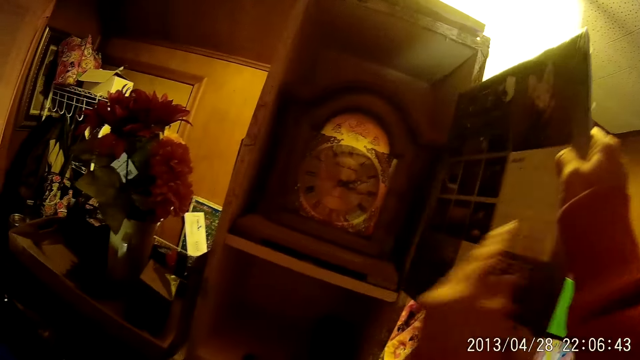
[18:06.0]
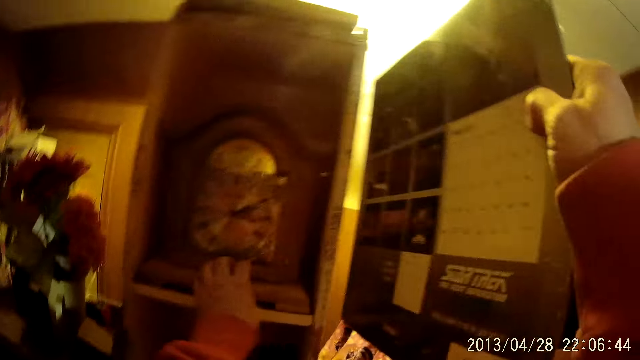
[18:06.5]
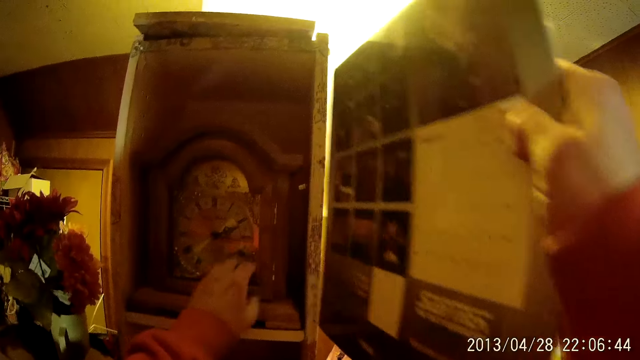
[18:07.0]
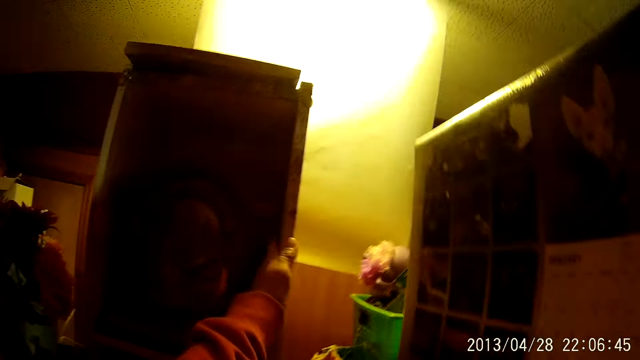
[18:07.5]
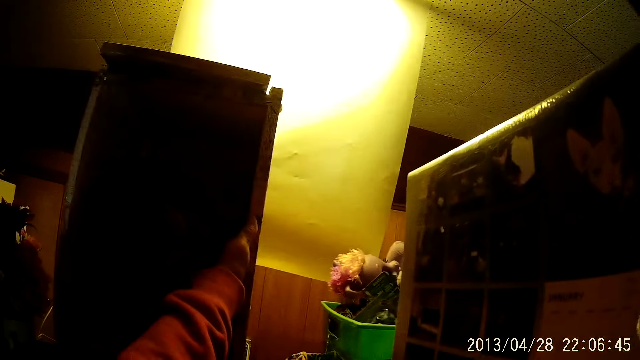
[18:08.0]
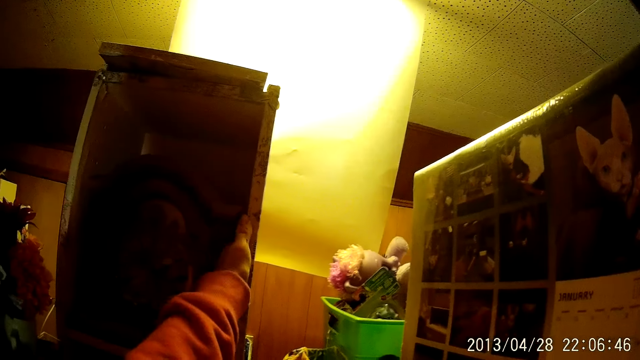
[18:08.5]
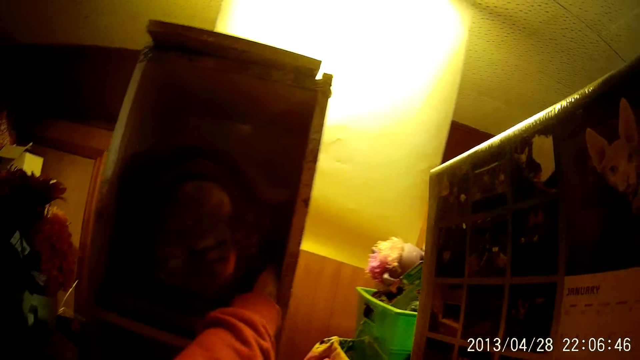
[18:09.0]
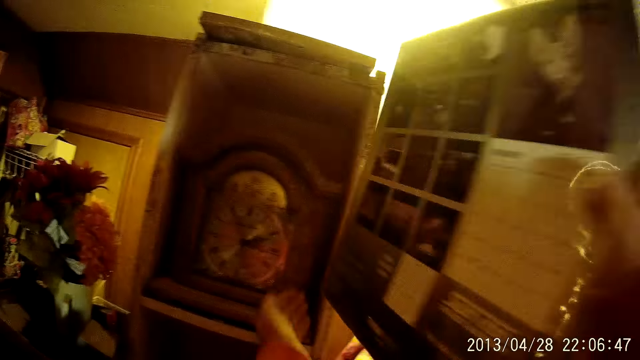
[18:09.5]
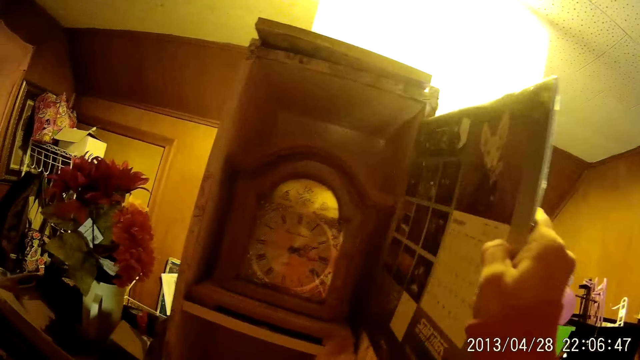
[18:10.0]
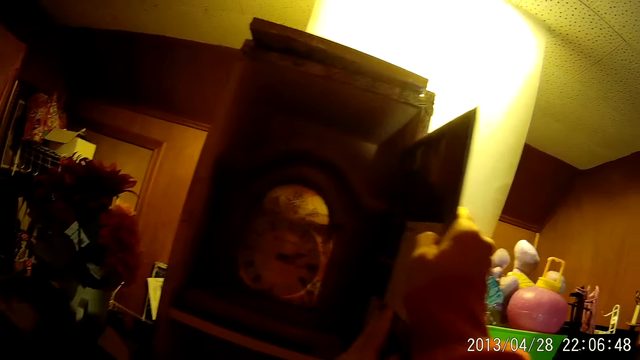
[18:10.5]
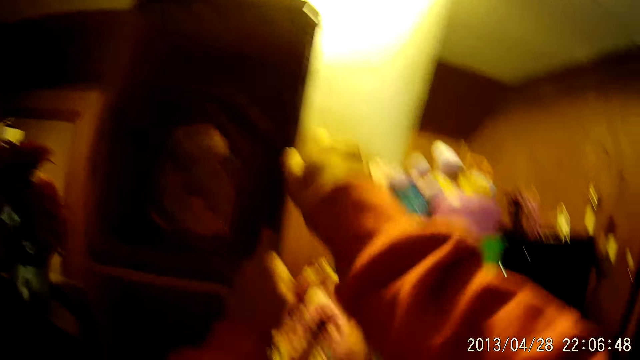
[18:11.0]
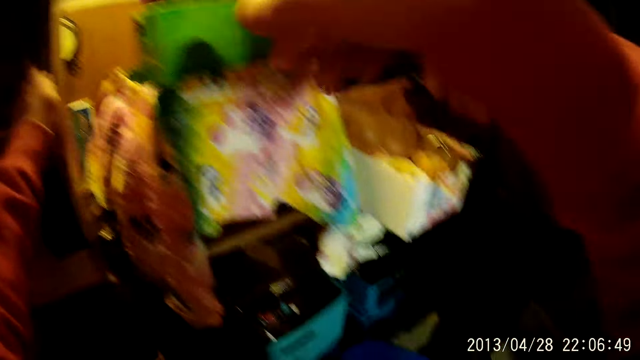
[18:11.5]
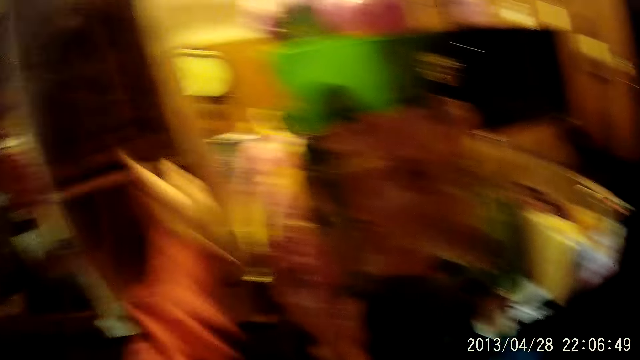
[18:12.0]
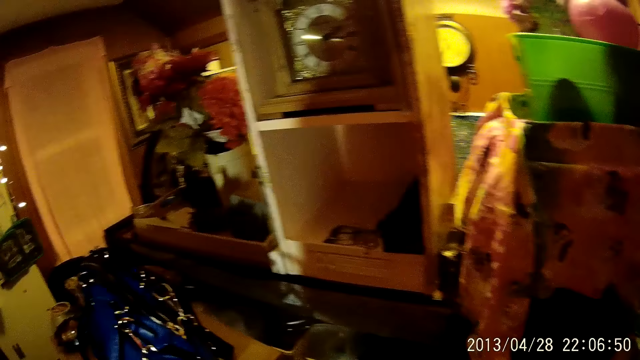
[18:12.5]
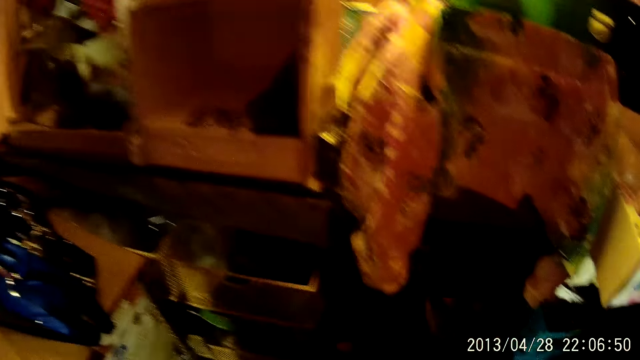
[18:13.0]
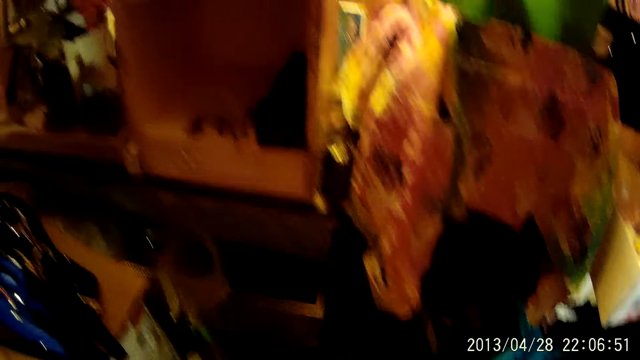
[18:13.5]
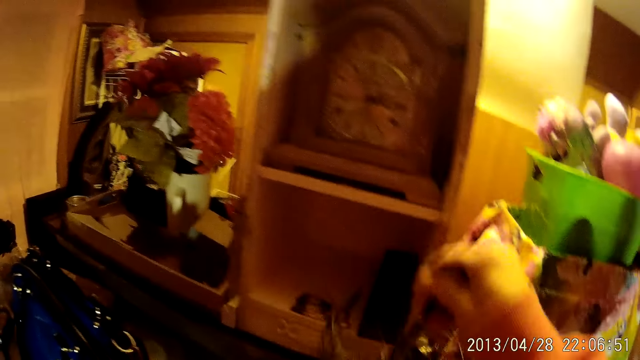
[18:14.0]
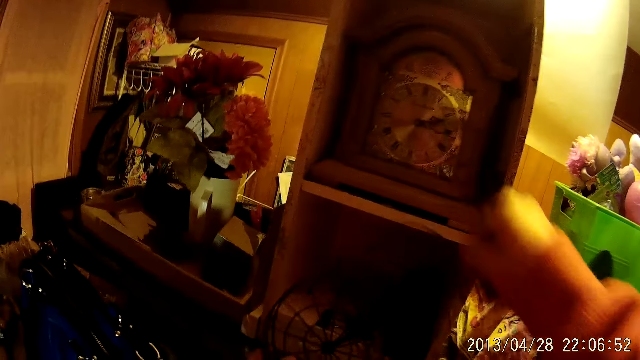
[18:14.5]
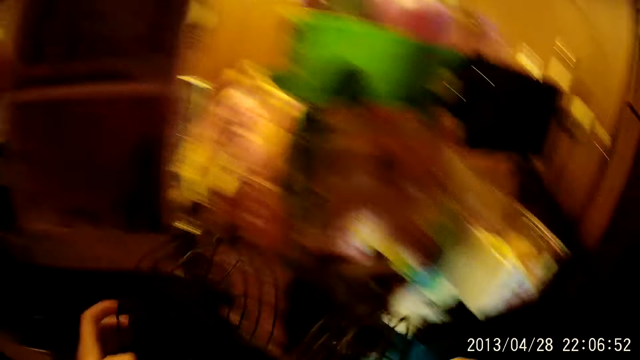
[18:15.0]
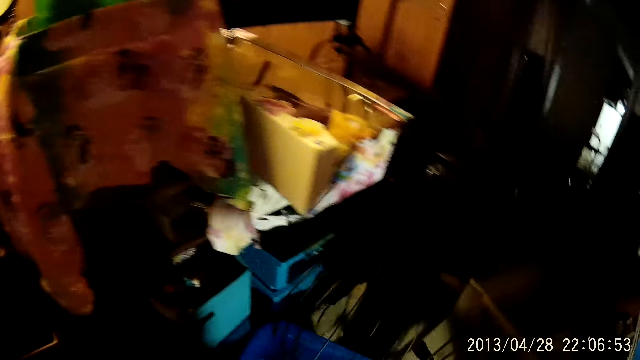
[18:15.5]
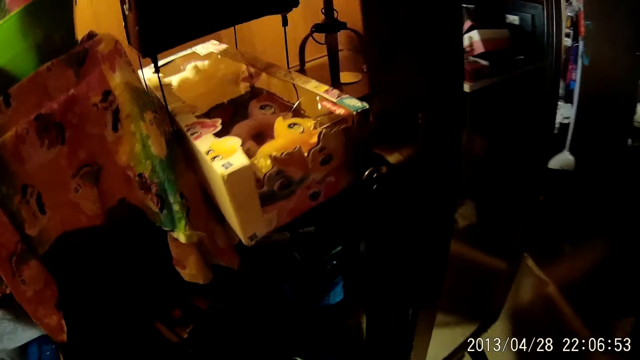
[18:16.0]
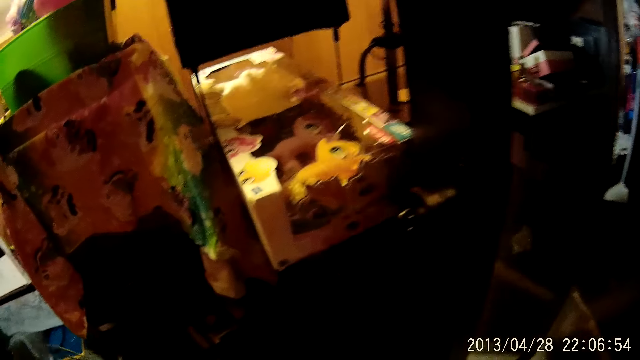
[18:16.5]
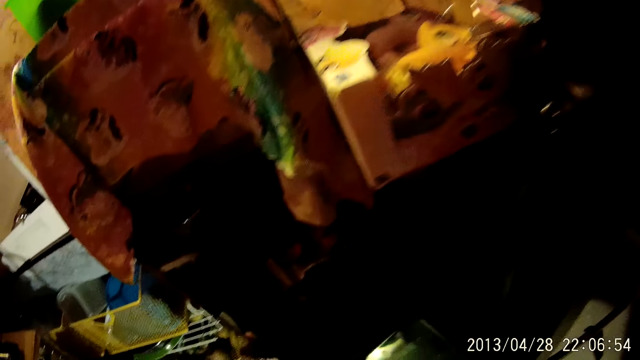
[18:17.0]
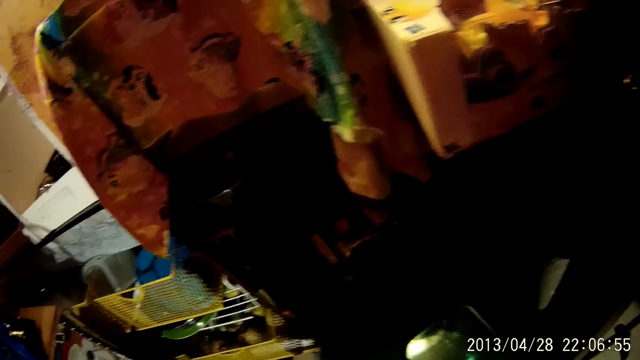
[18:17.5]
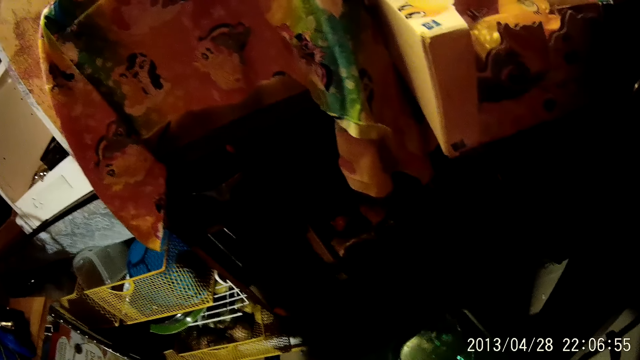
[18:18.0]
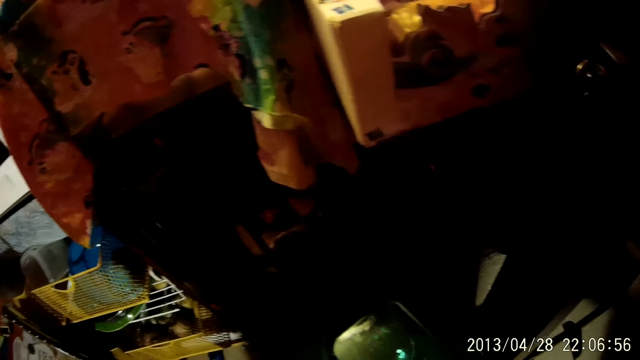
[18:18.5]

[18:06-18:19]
The camera wearer checks on the shelf. They place the cardboard beside a watch. They pull a fan. They pick up an iron wire countertop food storage.

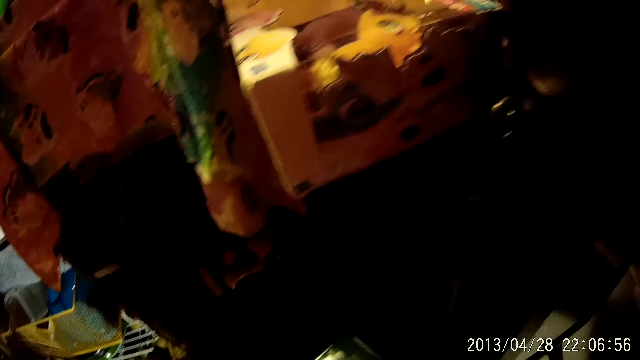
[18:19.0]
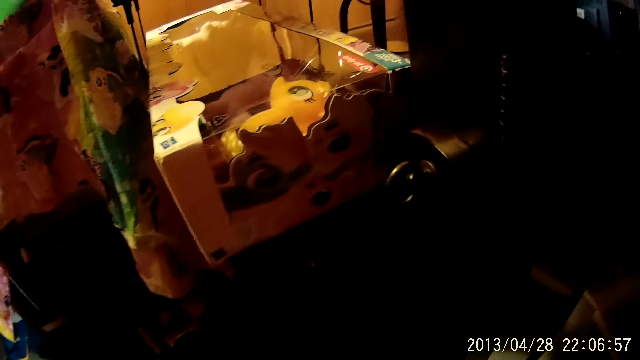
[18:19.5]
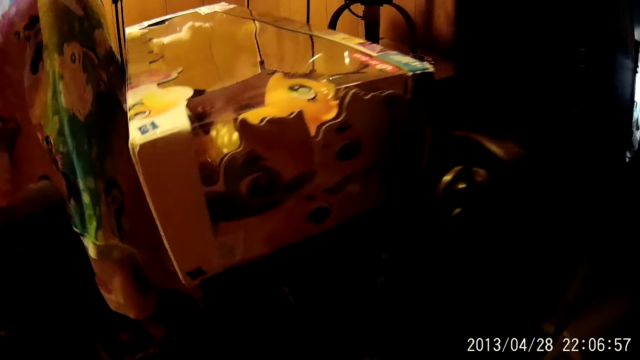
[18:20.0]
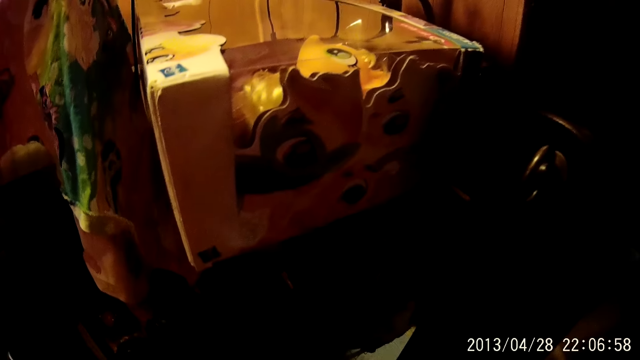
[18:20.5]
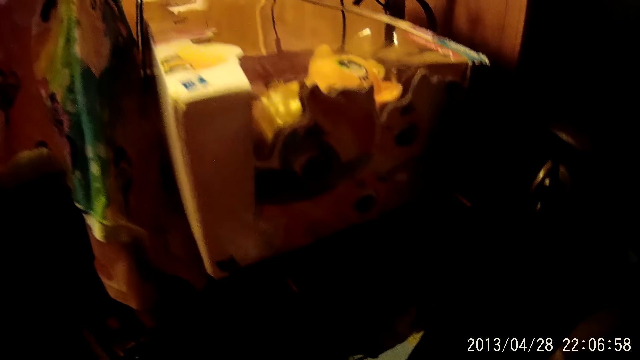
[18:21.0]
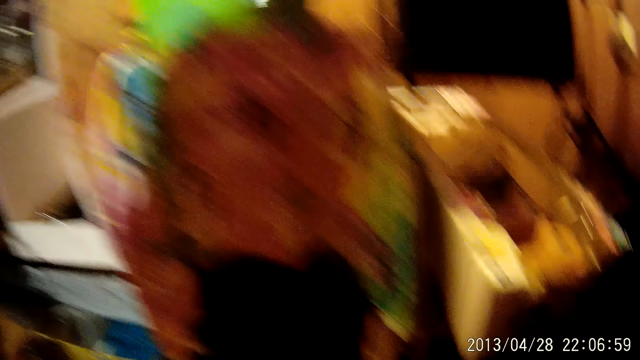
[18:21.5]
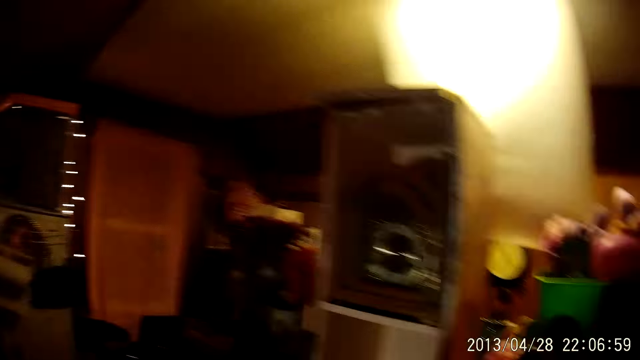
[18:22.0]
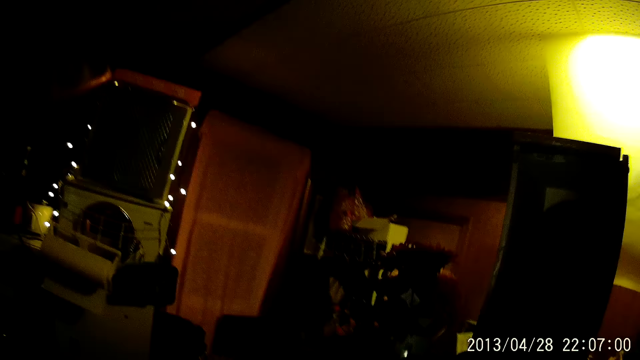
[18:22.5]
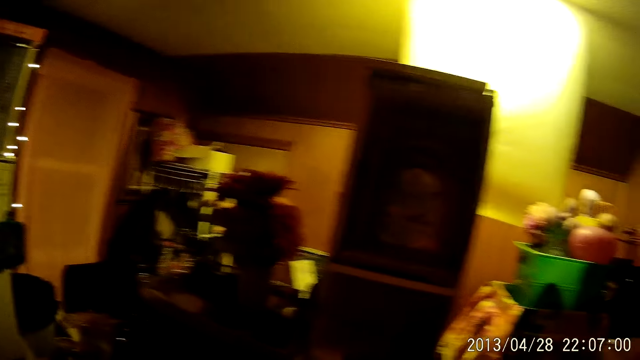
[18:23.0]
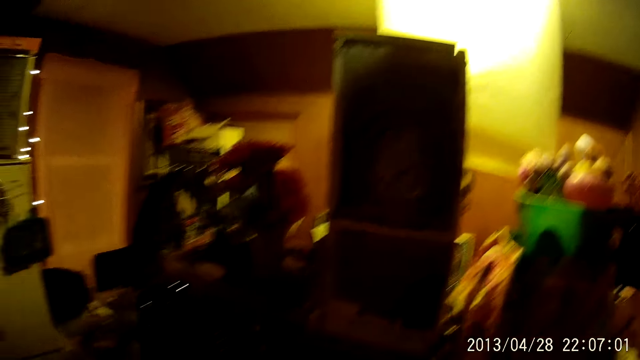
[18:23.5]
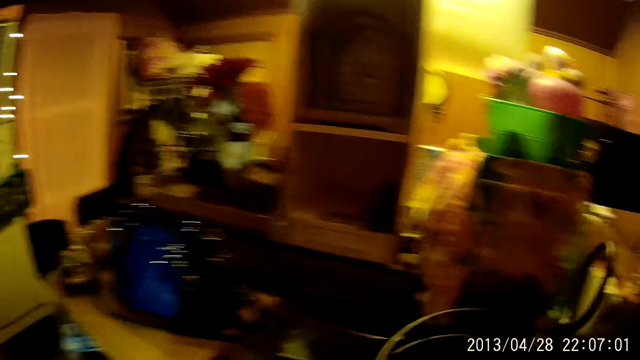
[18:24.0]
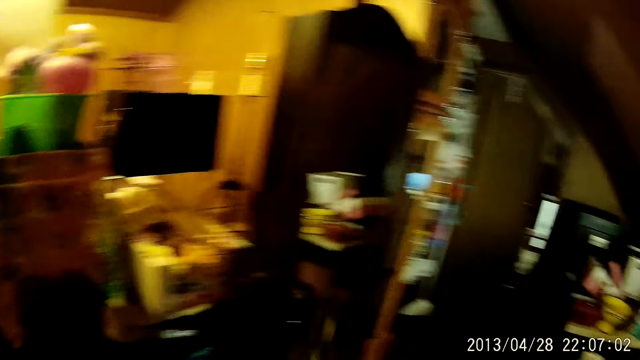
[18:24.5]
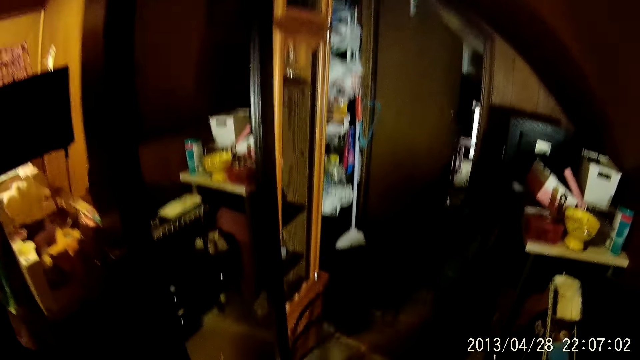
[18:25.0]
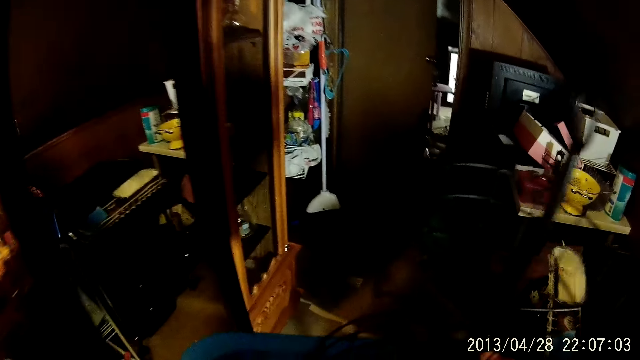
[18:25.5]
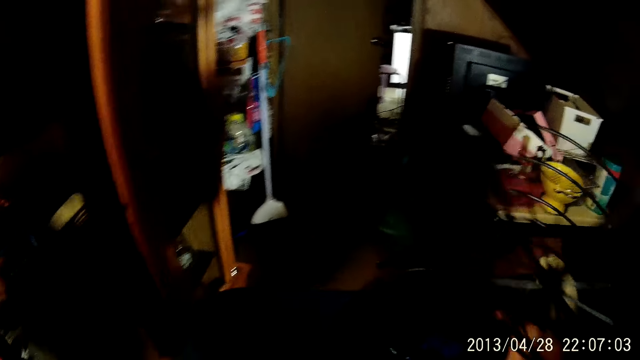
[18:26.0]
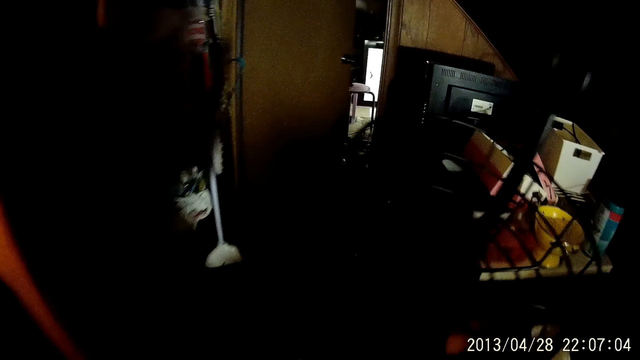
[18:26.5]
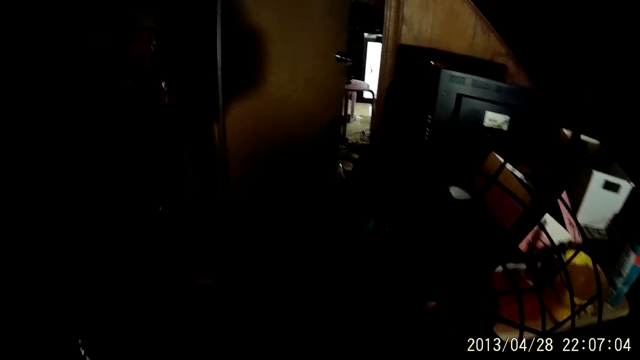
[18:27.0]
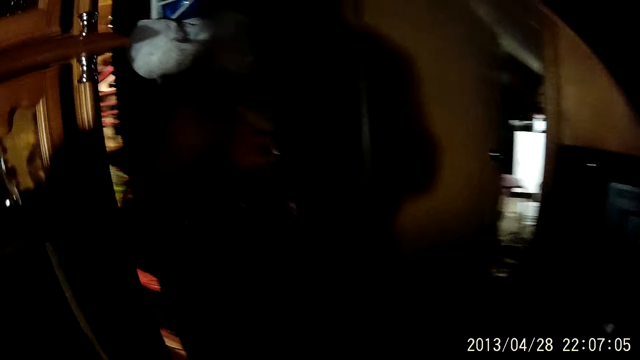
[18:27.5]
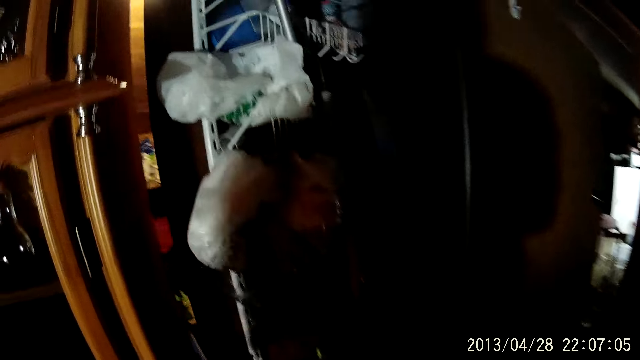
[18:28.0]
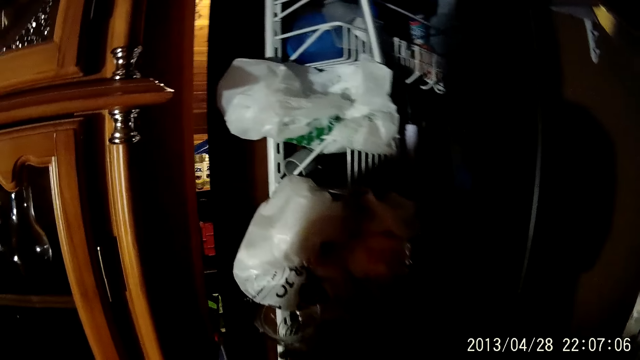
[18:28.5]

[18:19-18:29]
The camera wearer looks around. They walk in the house. They carry something.
